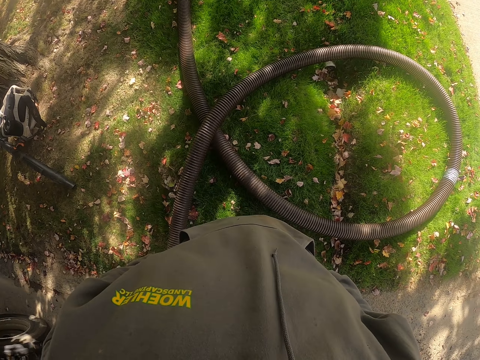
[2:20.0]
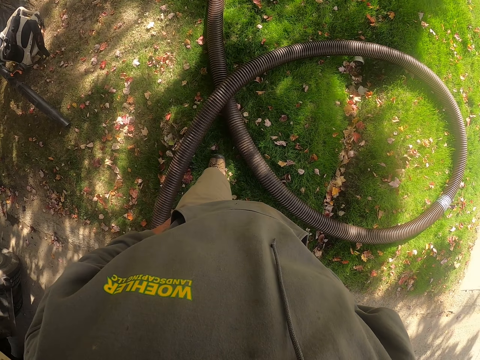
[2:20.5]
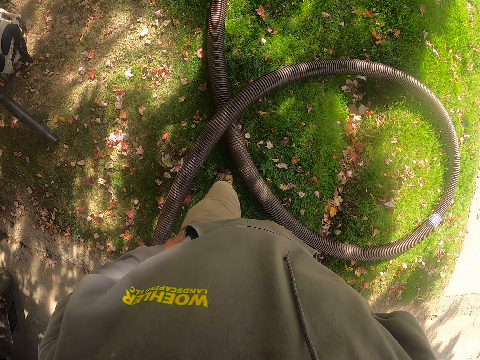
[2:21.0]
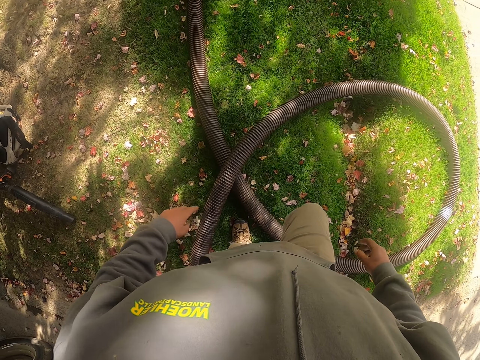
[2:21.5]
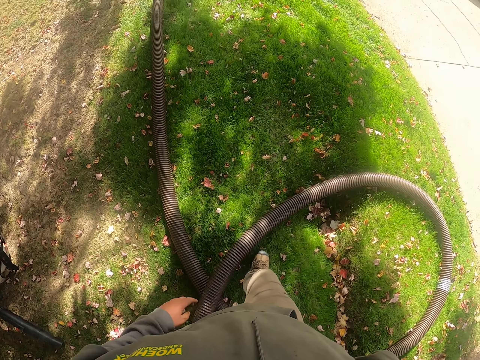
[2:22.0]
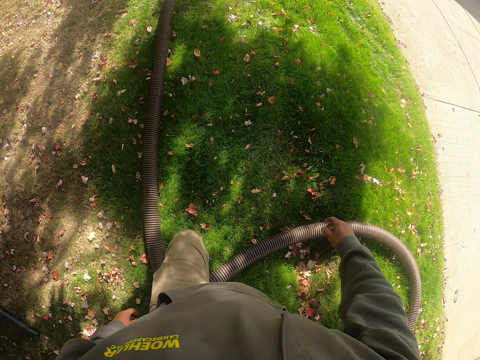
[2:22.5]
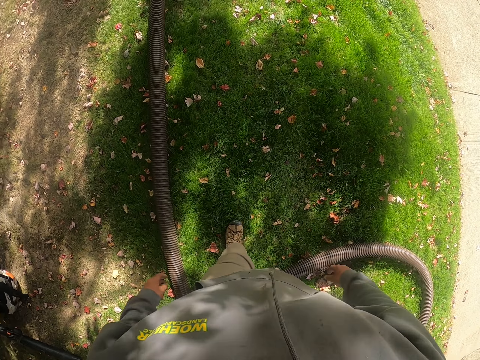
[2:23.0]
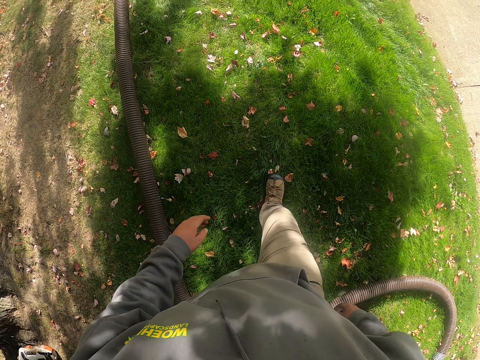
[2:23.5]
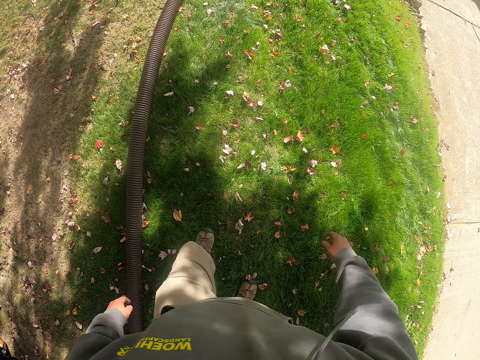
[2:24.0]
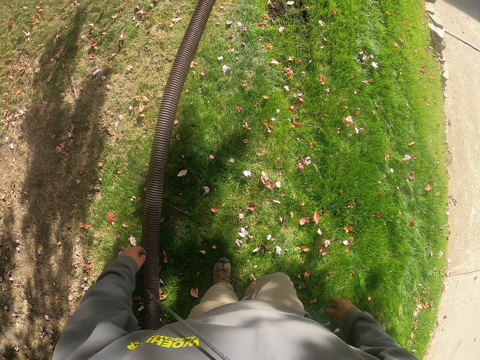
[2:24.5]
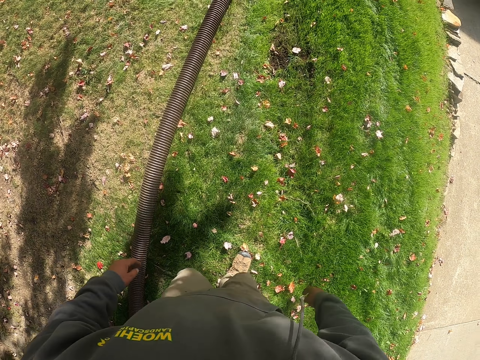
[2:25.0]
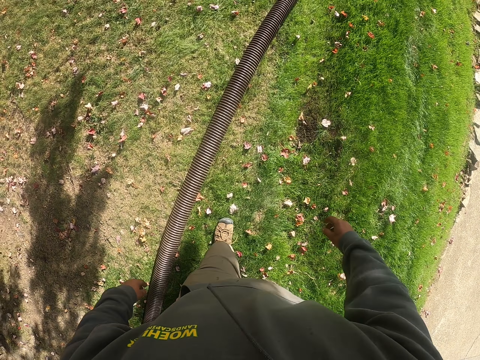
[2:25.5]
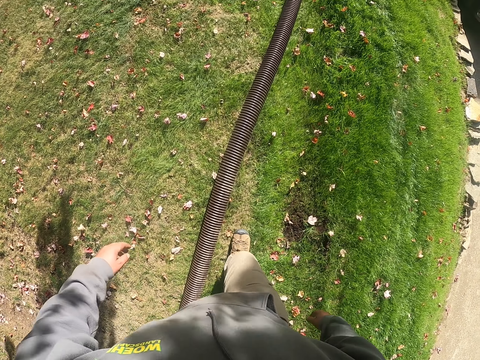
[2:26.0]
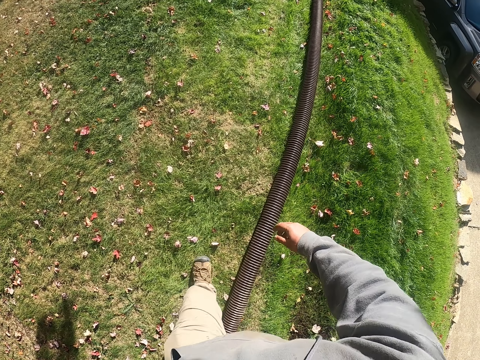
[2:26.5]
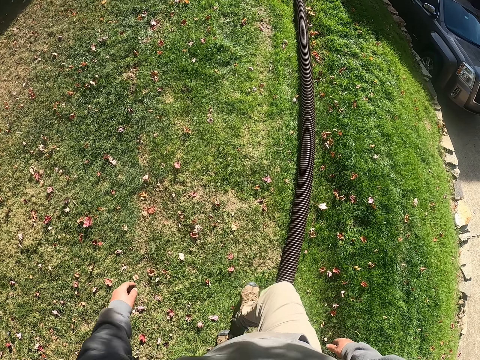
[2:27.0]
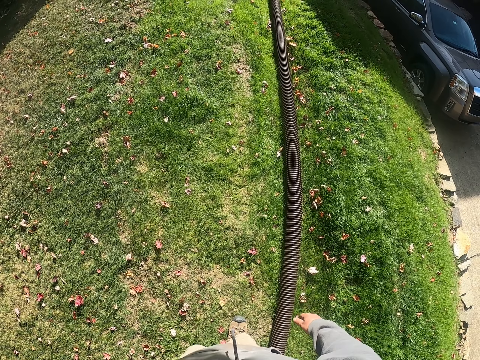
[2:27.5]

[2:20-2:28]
The camera wearer walks on grass.

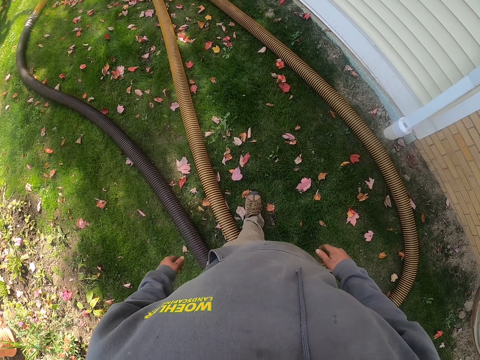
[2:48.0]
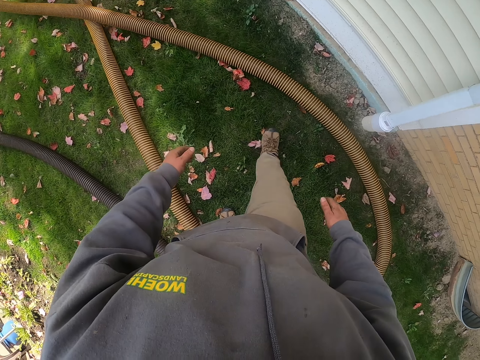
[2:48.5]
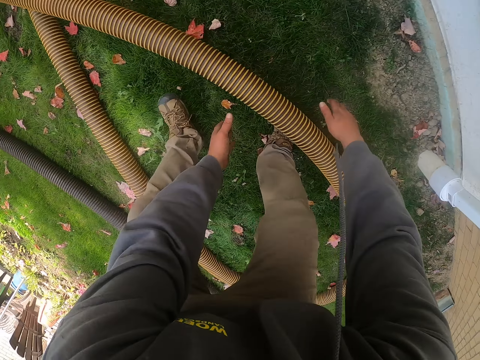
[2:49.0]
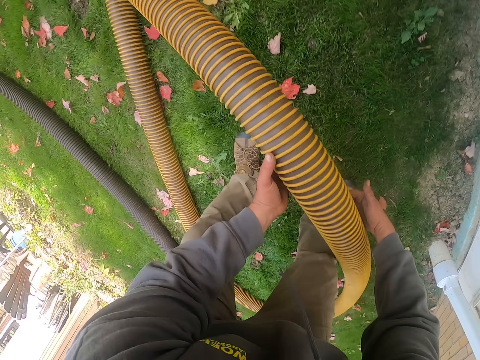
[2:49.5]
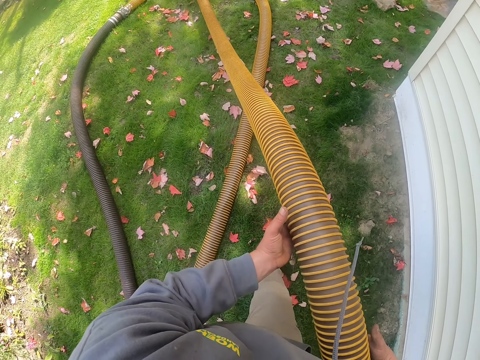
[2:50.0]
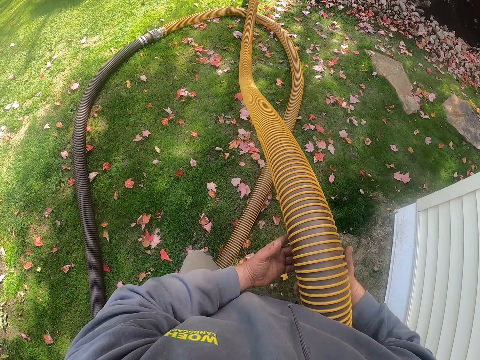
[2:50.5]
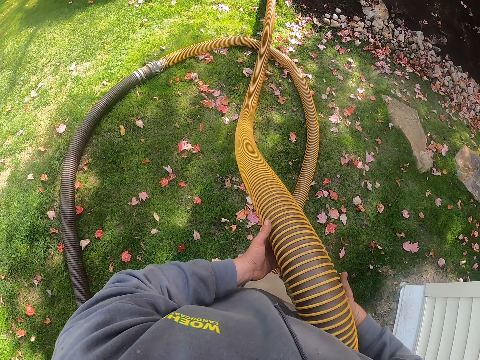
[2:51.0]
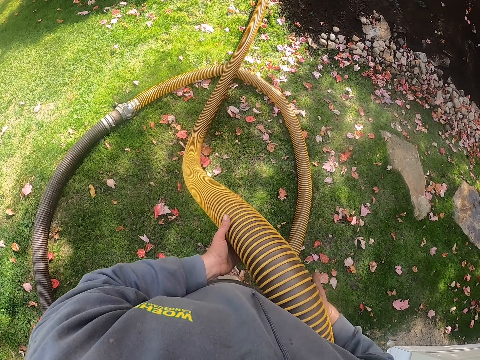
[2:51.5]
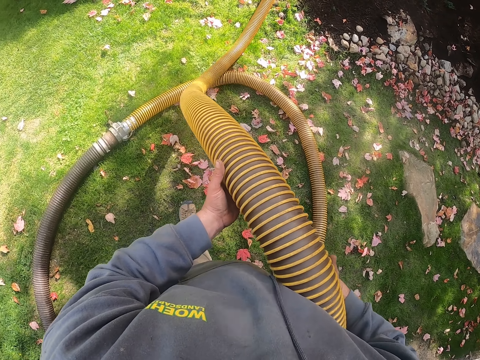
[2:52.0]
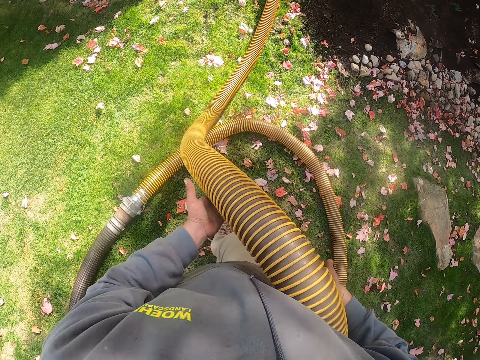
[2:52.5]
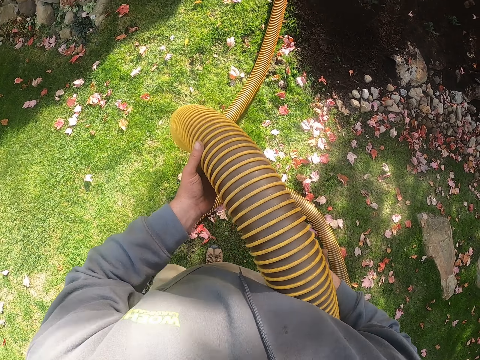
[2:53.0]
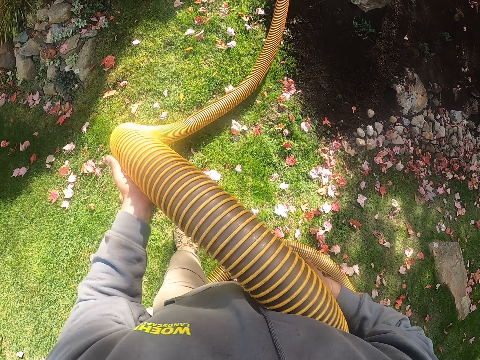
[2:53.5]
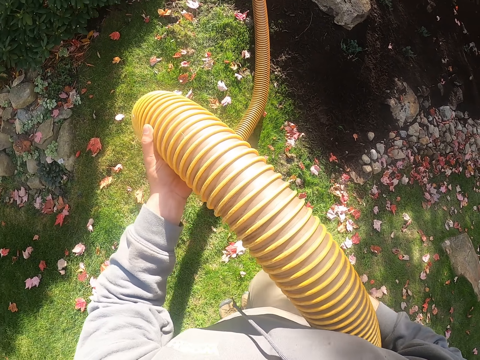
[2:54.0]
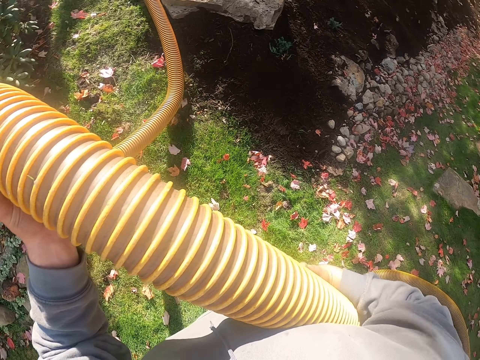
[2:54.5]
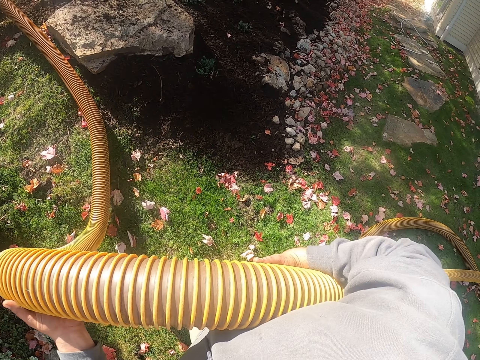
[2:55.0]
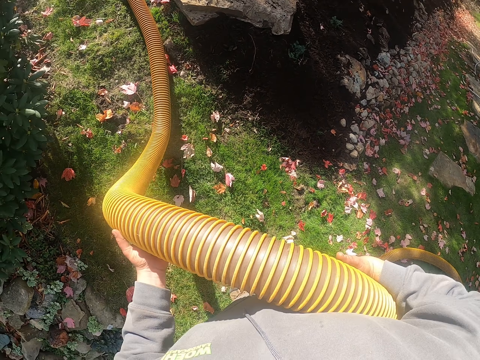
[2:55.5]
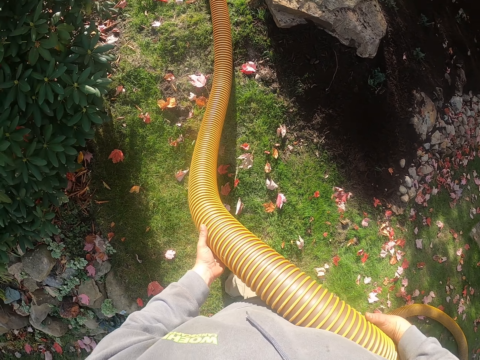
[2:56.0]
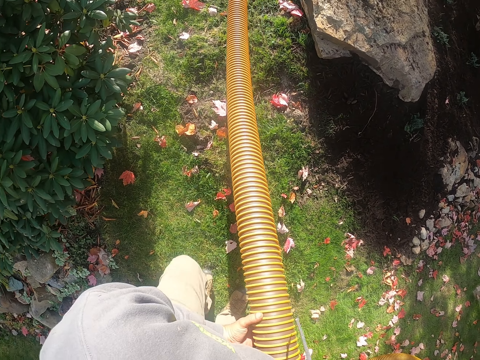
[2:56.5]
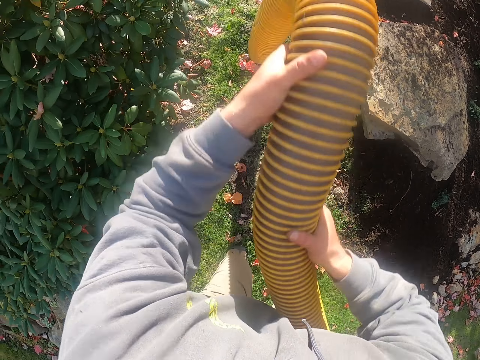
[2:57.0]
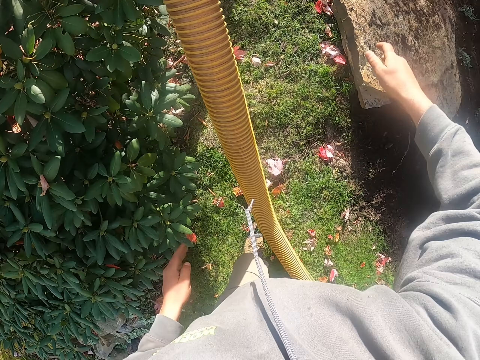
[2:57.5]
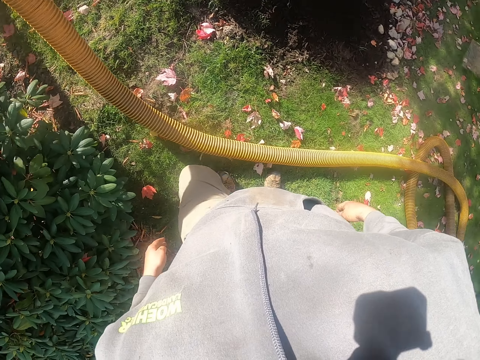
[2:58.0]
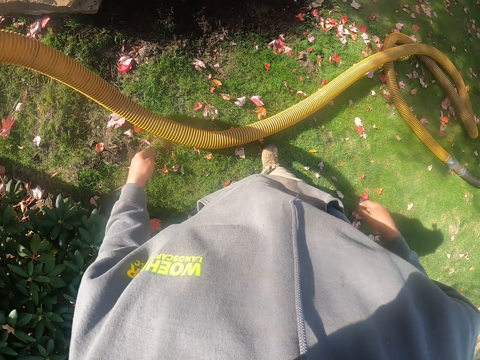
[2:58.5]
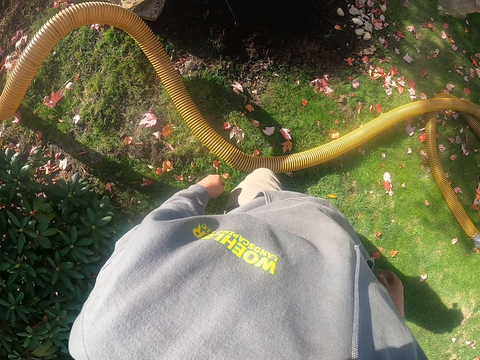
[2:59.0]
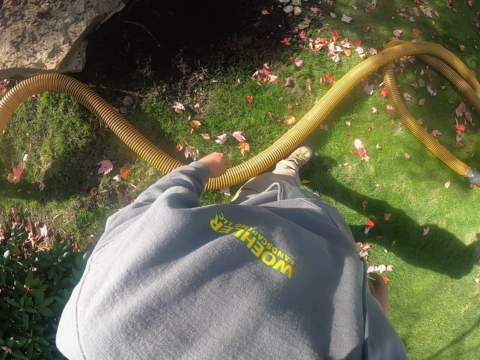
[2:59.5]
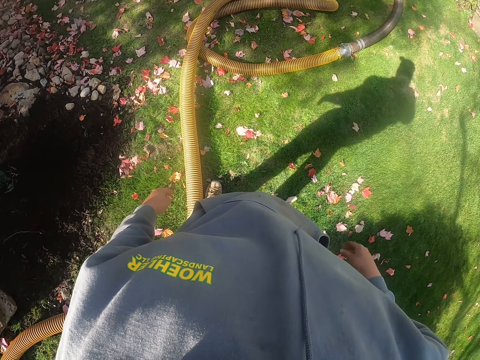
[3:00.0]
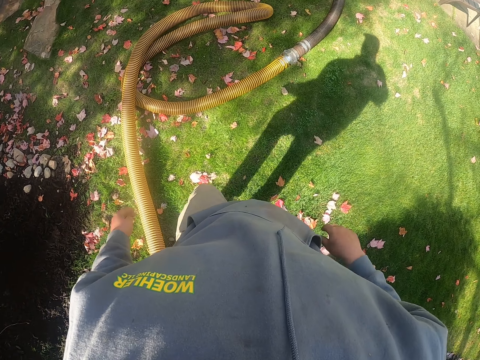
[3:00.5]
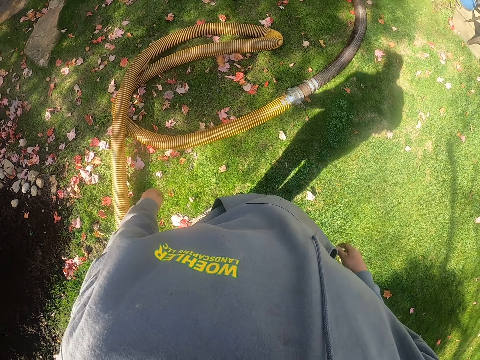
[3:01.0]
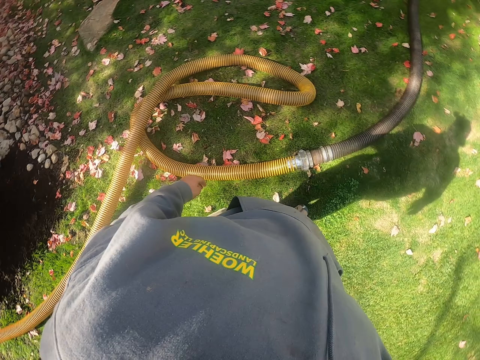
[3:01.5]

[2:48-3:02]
The camera wearer picks up the pipe from the ground. They throw the pipe on the ground. They walk on grass.

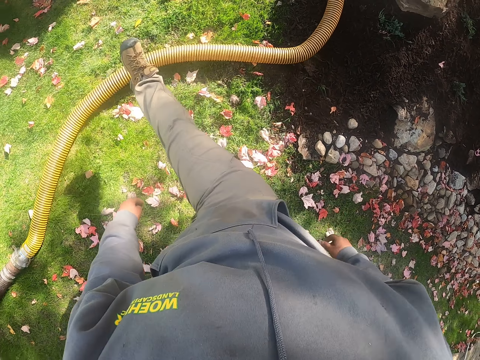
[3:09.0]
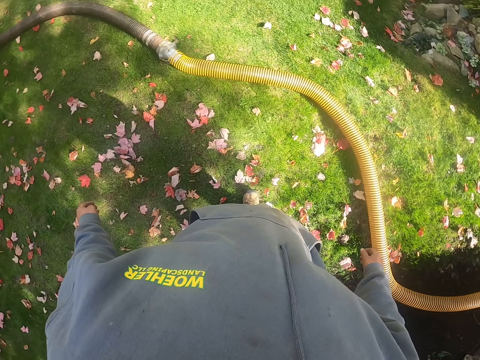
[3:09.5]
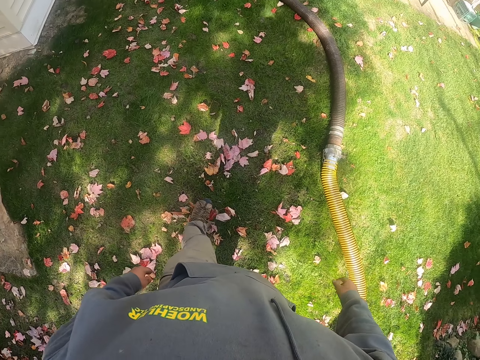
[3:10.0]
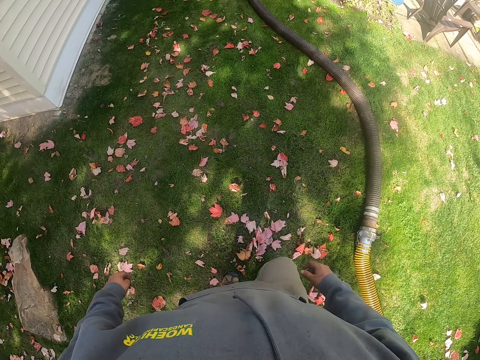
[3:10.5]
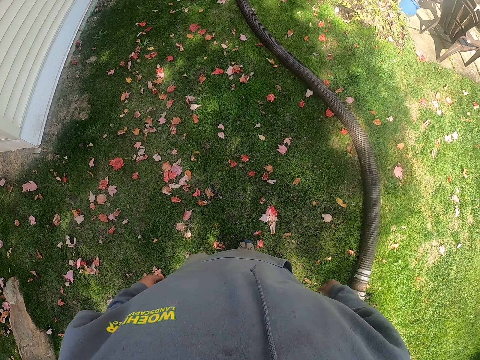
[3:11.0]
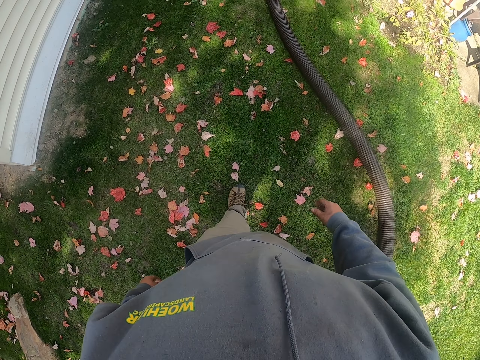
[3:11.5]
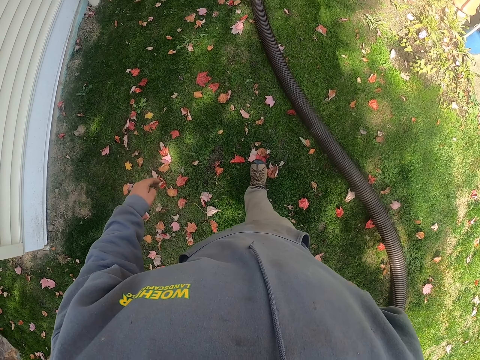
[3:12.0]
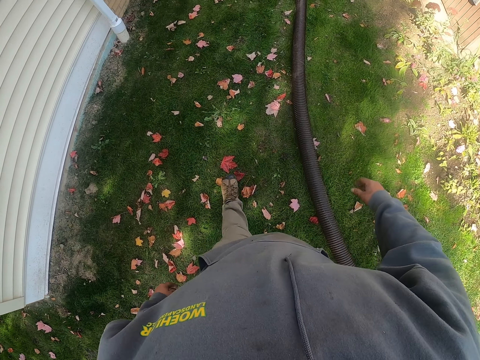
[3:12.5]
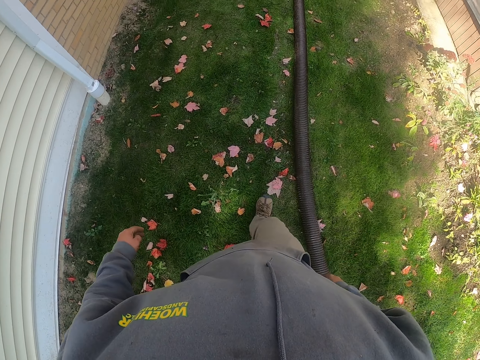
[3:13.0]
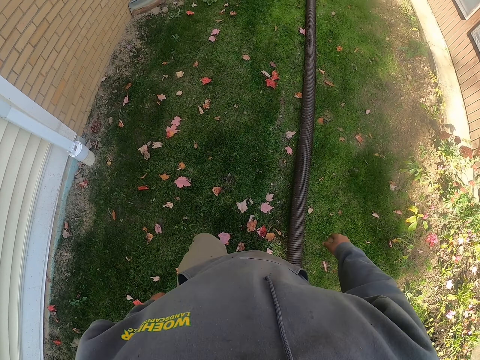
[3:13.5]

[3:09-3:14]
The camera wearer pushes the pipe with his right leg. He kicks the pipe. He walks on grass. He walks back towards the vehicle.
